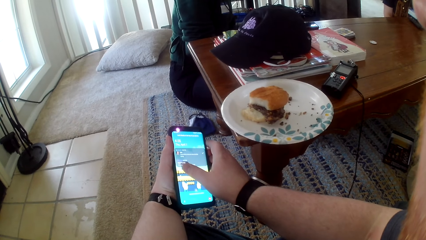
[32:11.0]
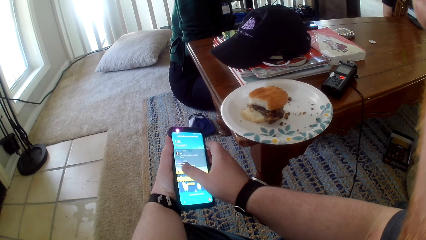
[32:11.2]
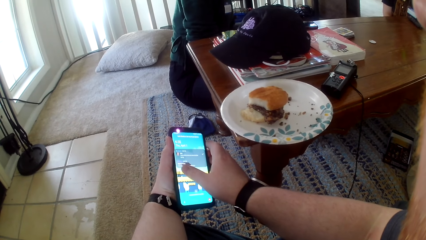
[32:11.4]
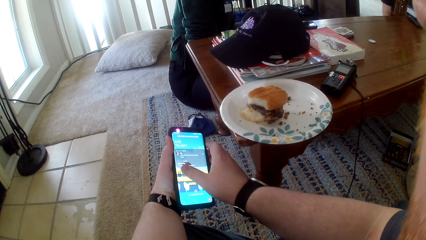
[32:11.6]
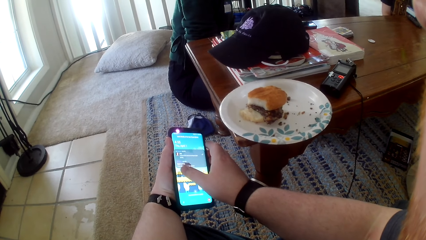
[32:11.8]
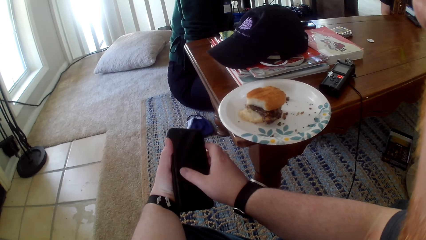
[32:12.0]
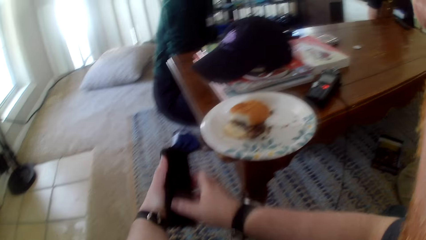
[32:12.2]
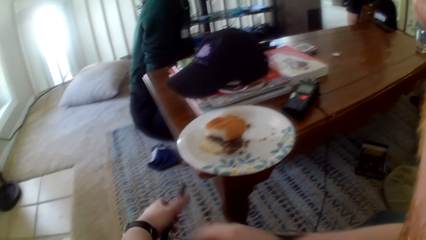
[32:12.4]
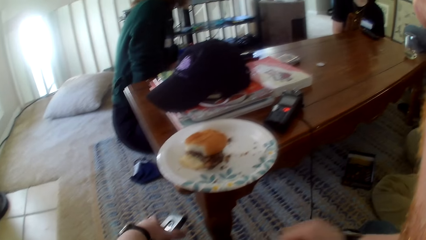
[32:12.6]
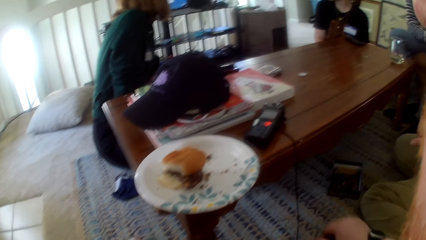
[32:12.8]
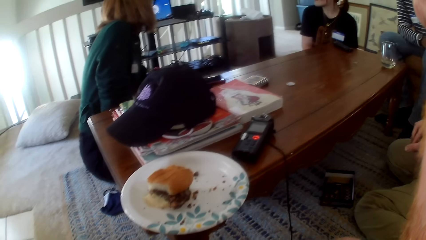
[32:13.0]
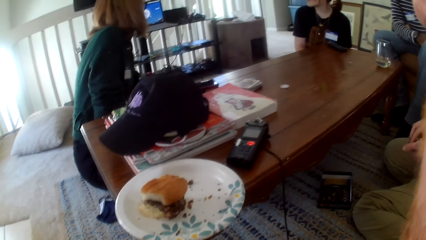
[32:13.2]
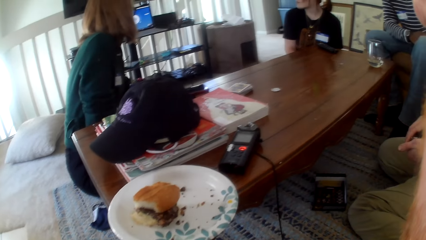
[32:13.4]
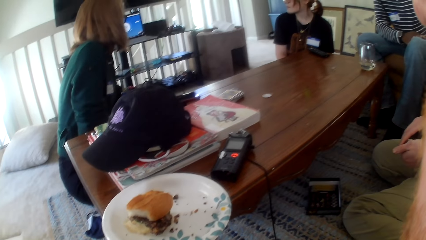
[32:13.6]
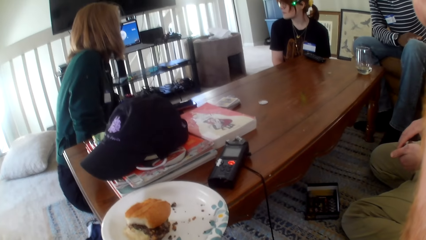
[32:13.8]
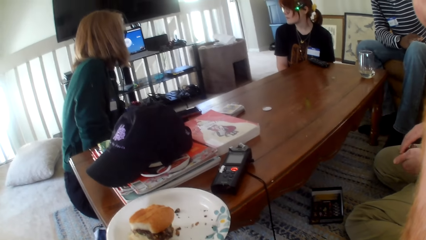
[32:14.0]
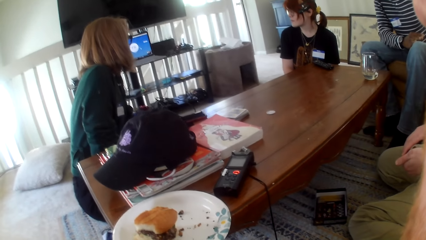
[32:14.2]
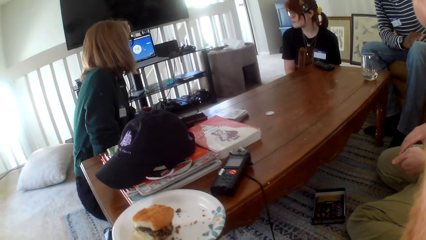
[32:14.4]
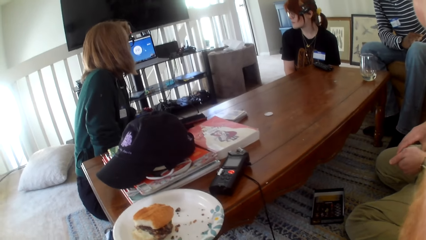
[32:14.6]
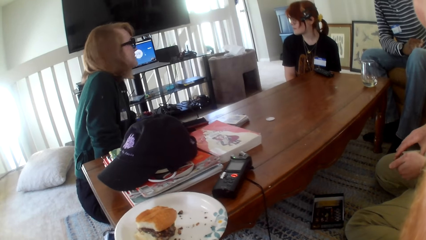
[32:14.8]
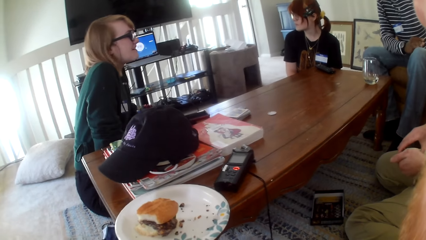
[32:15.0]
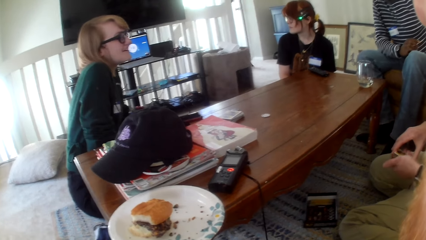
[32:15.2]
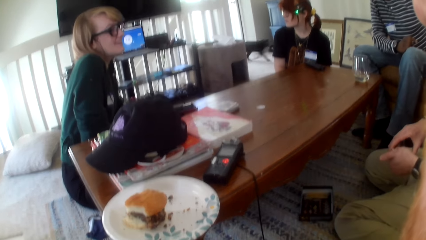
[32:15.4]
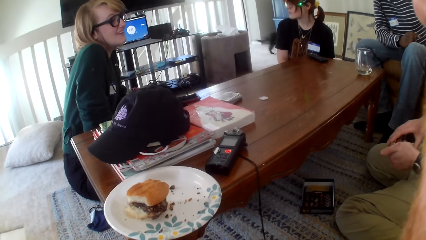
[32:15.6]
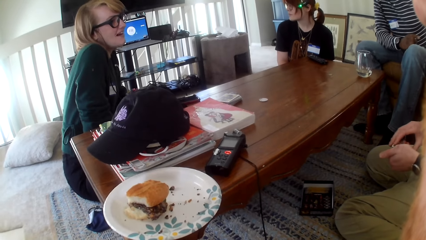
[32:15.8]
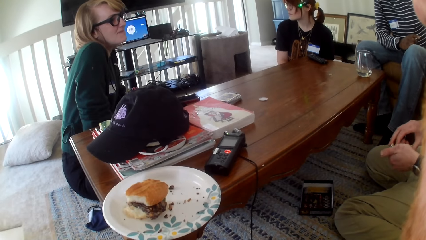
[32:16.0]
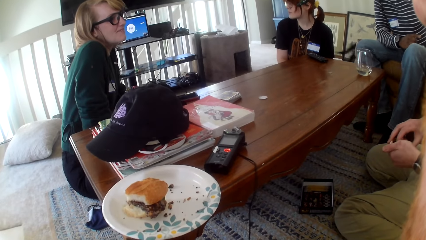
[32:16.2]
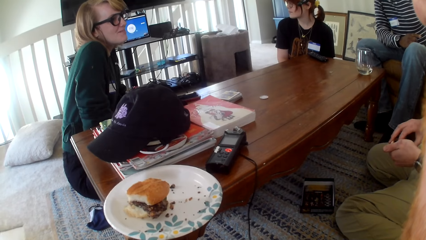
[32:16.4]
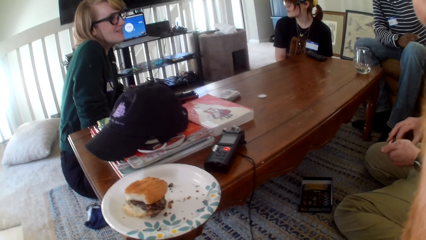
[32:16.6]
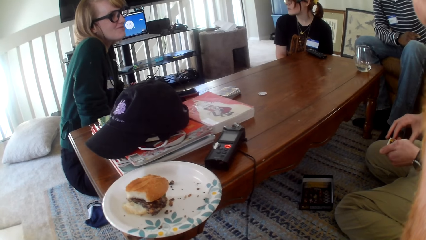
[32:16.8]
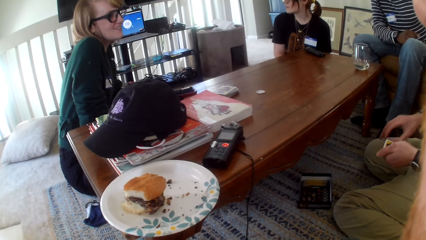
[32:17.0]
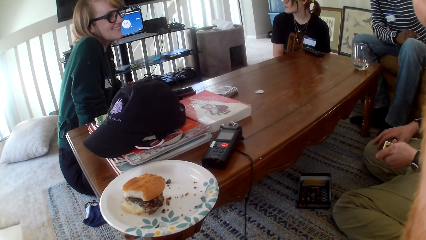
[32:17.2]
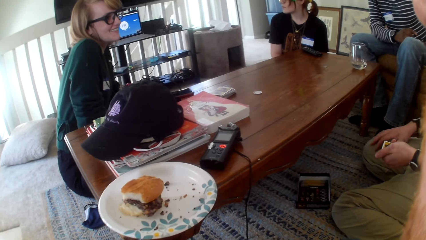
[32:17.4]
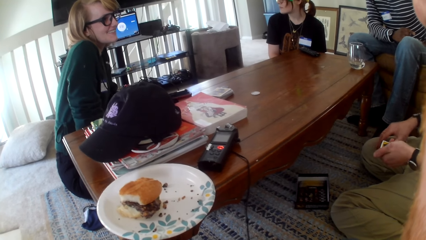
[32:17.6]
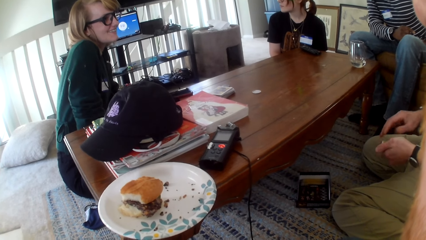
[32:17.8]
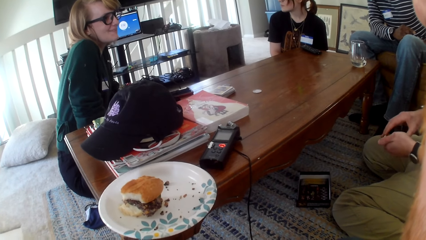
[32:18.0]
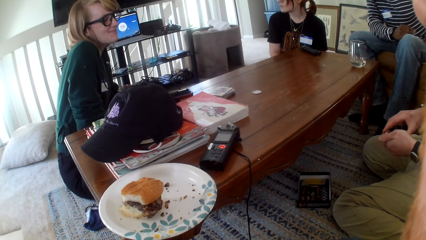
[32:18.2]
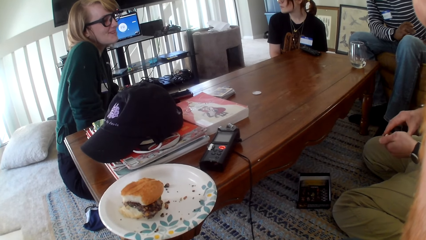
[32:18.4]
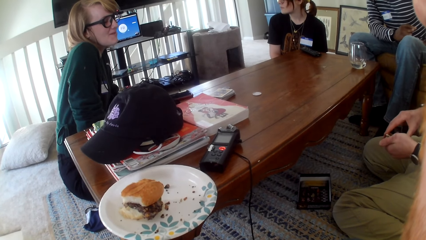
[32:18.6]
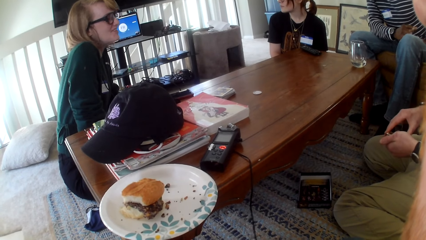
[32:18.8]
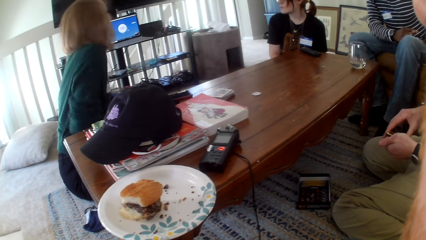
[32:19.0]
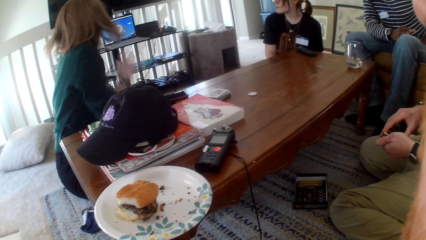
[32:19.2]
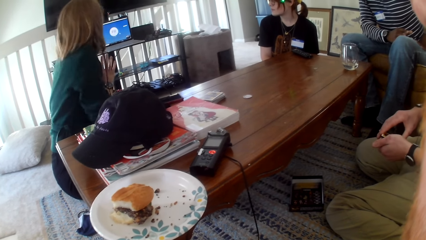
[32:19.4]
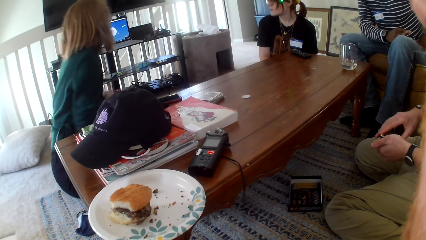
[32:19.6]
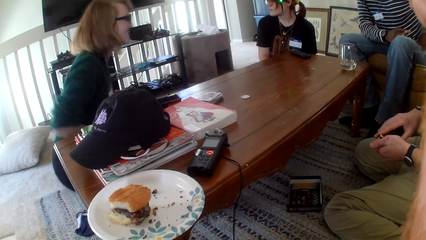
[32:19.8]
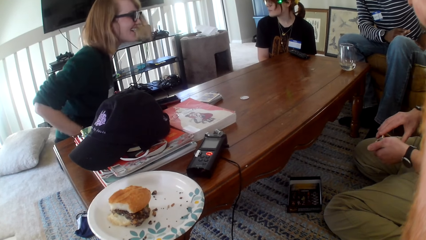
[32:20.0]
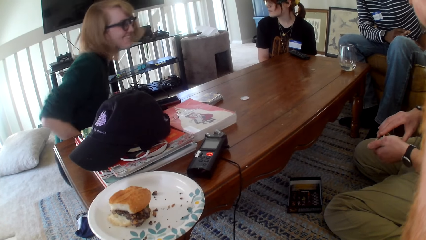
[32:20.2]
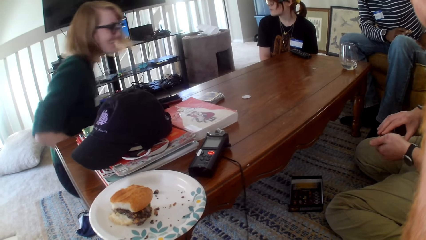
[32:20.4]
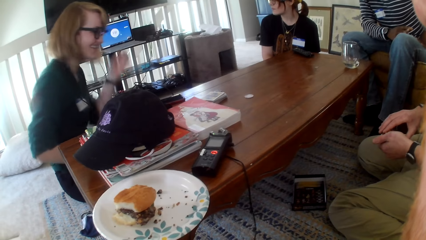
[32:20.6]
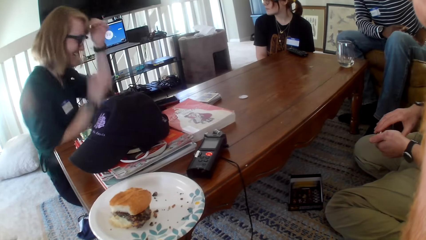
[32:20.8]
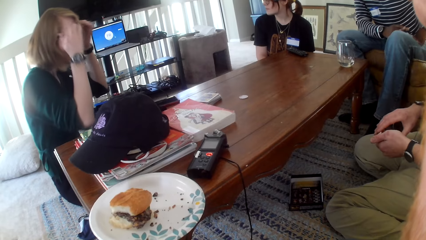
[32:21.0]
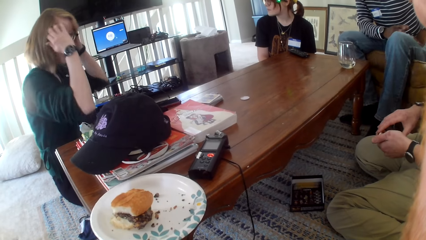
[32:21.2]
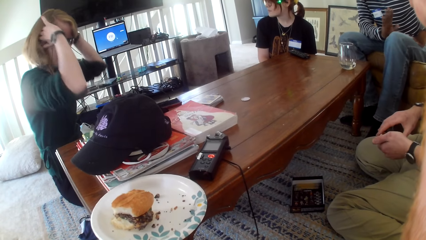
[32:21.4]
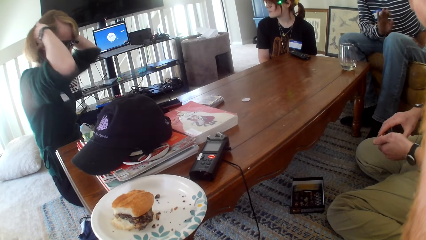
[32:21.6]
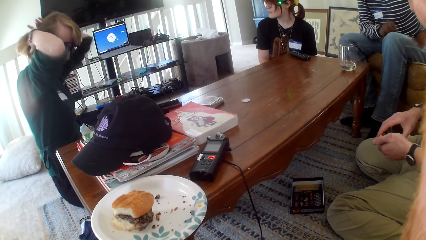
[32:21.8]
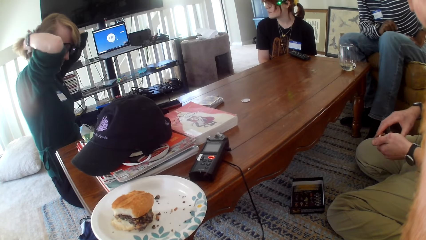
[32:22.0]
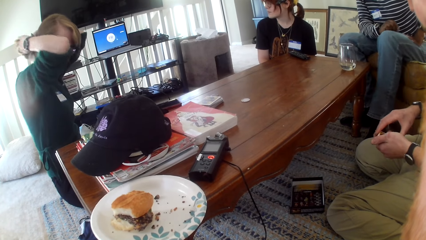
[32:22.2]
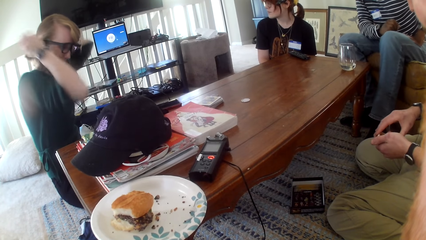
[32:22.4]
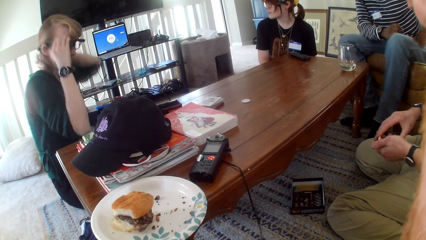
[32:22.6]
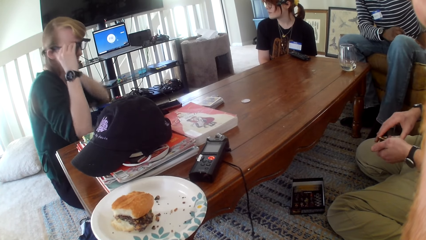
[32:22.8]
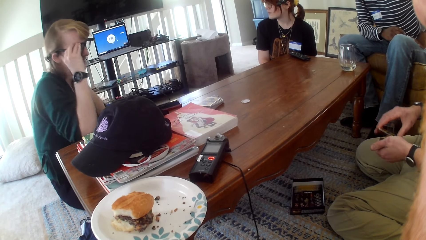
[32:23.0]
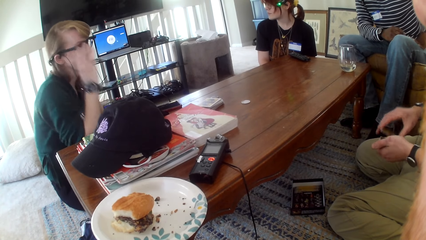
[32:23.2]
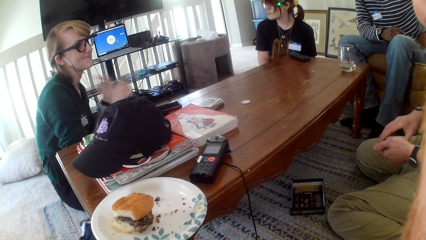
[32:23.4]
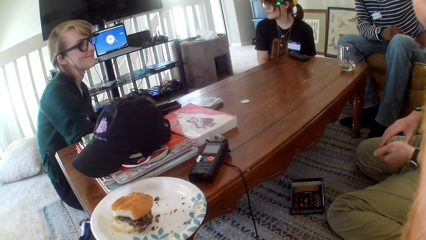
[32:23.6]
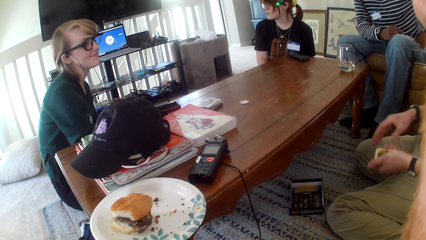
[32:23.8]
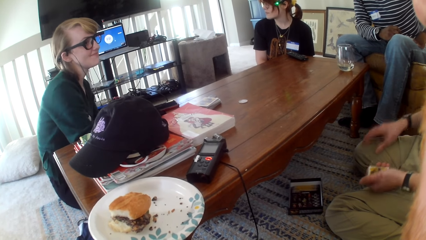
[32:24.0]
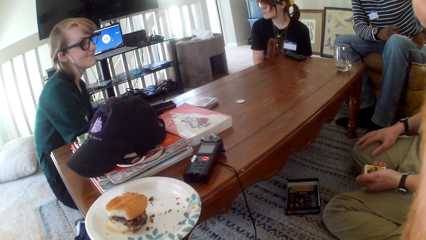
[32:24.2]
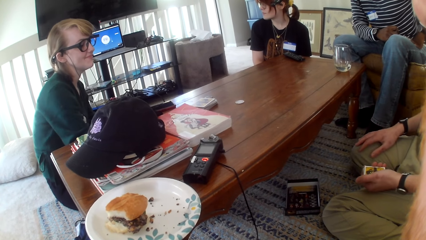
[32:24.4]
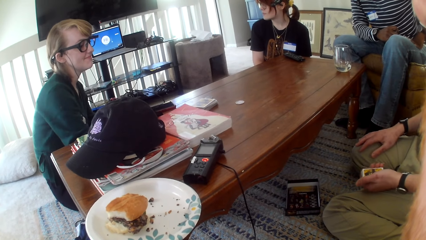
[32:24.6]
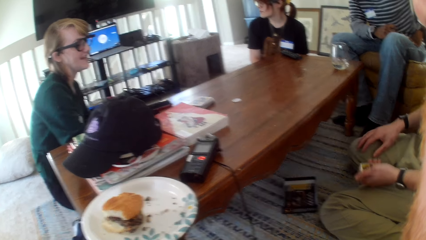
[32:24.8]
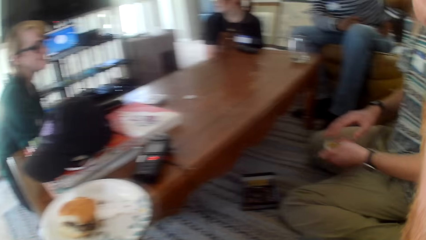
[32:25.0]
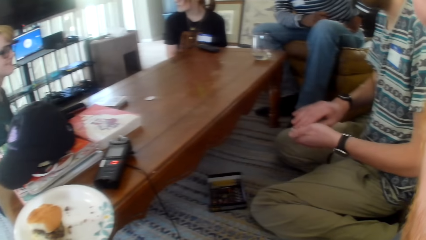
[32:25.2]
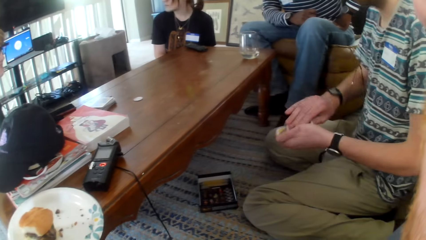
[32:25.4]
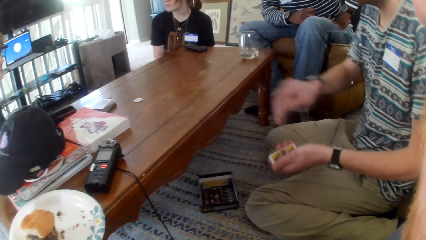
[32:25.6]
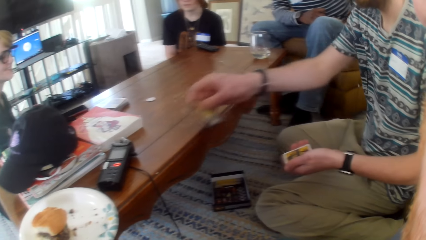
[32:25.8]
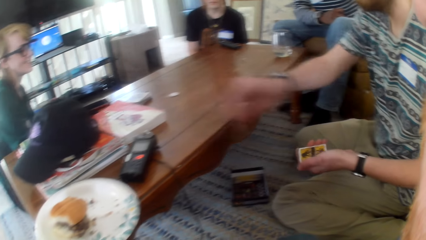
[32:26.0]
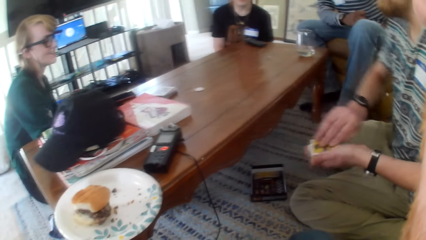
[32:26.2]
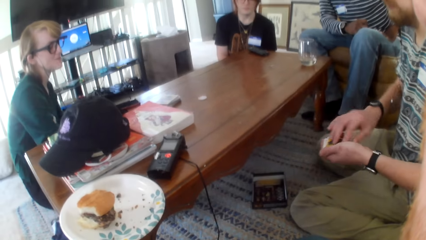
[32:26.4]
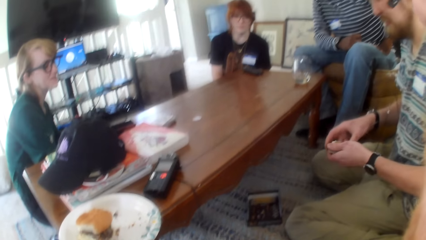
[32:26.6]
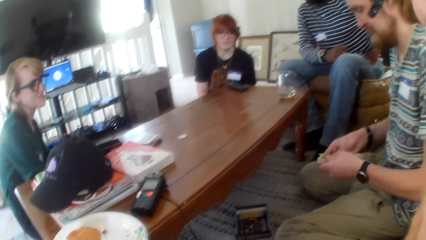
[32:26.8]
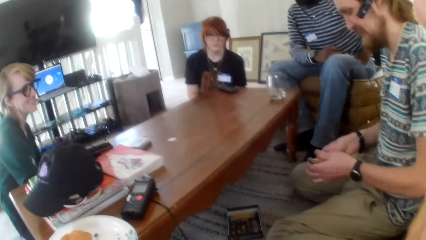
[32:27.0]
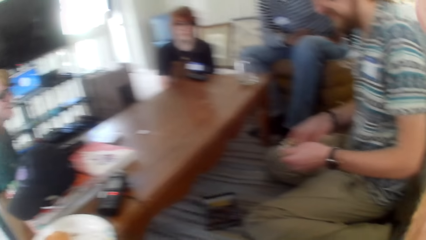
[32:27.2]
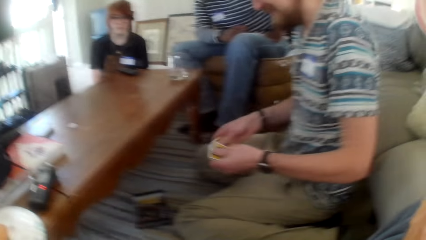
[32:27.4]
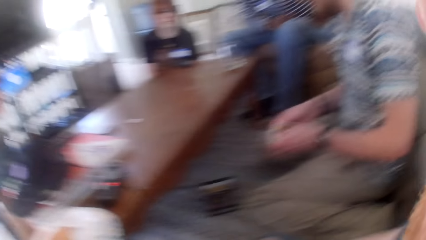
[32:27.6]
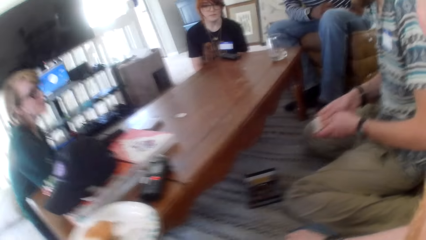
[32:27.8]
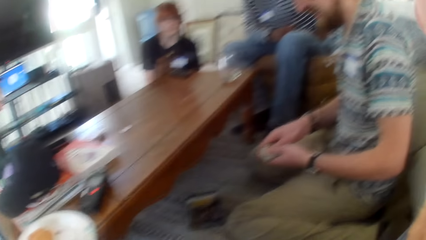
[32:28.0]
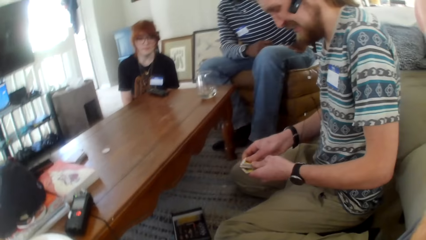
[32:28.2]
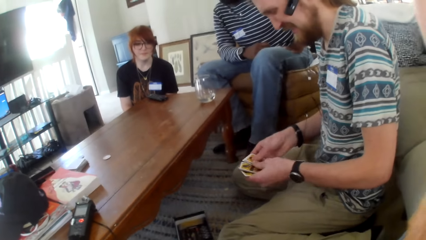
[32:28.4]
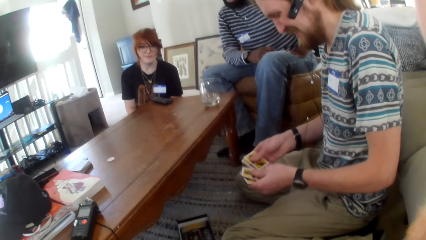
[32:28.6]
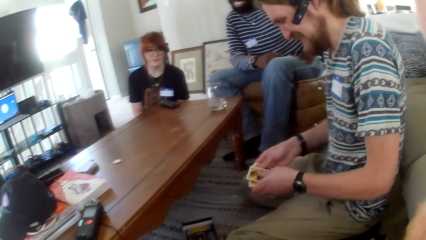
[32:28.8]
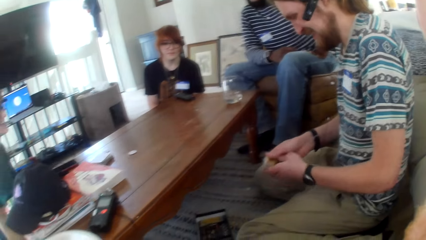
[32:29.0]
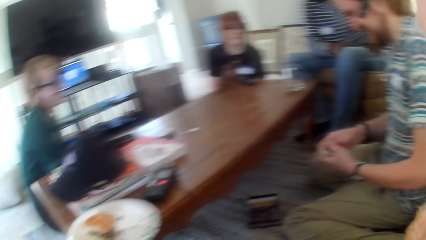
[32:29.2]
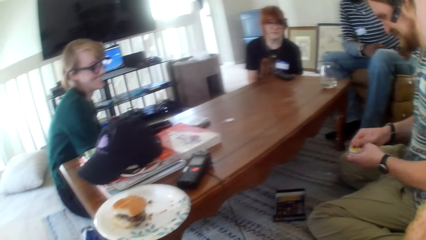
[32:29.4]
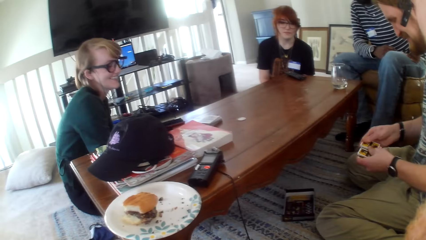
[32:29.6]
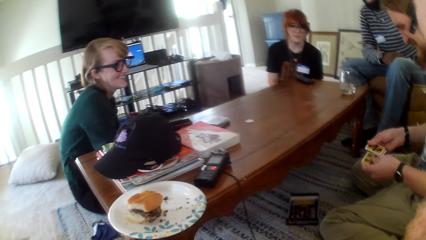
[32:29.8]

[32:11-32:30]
The camera wearer moves their hands. They move the phone. They place the phone on the floor. They look around. They look at the table. A woman talks. The woman moves her hair. The camera wearer looks at the table. The woman talks. A man moves the card. The camera wearer talks.
